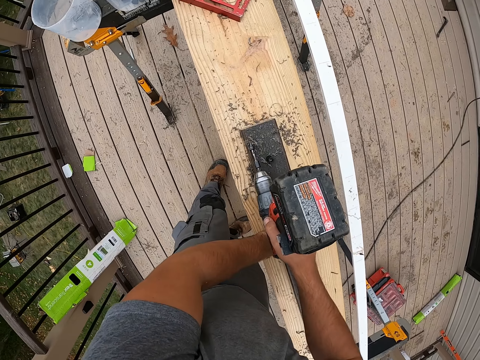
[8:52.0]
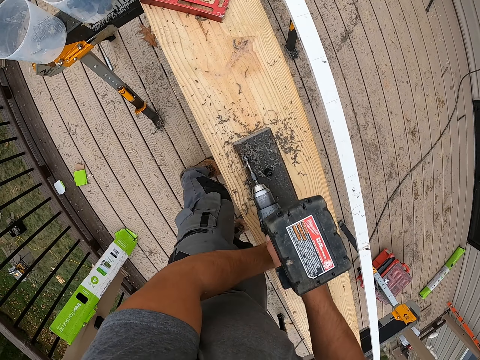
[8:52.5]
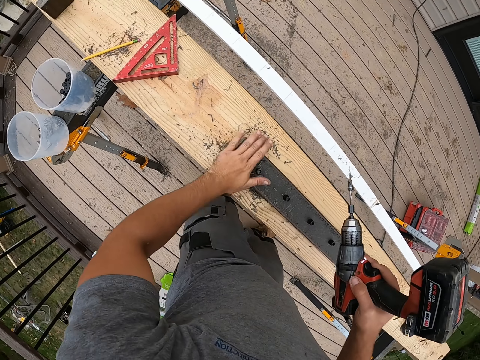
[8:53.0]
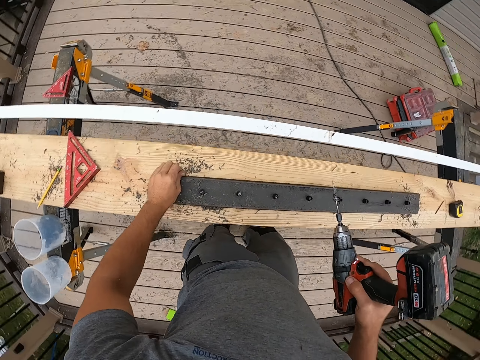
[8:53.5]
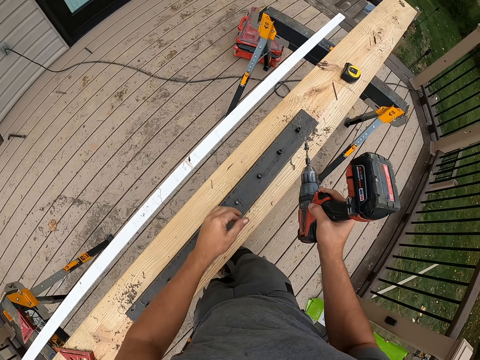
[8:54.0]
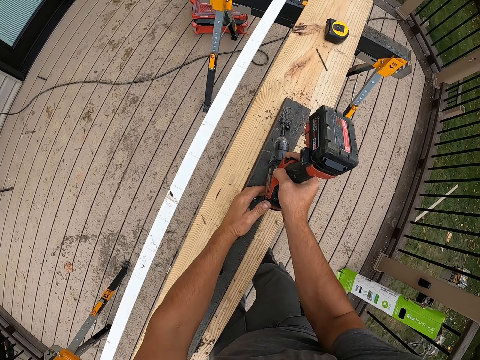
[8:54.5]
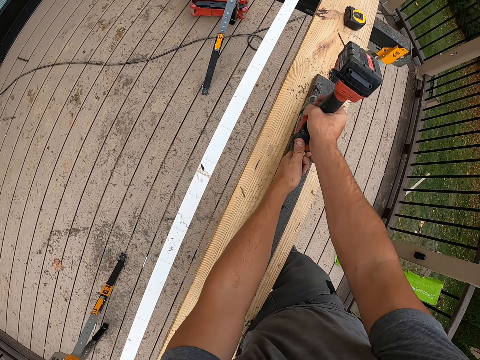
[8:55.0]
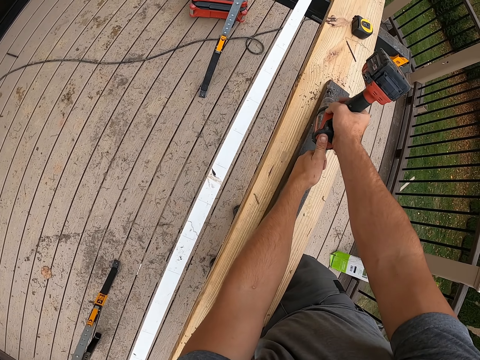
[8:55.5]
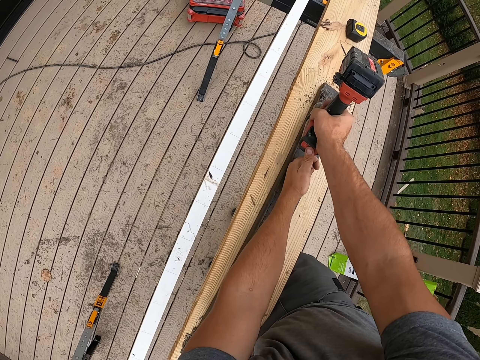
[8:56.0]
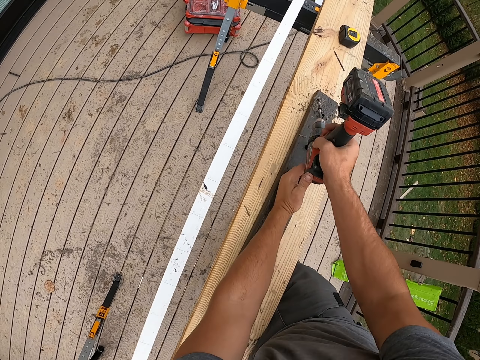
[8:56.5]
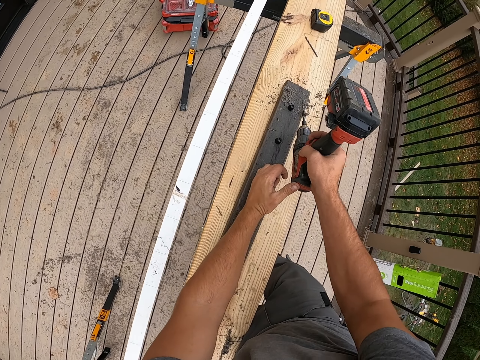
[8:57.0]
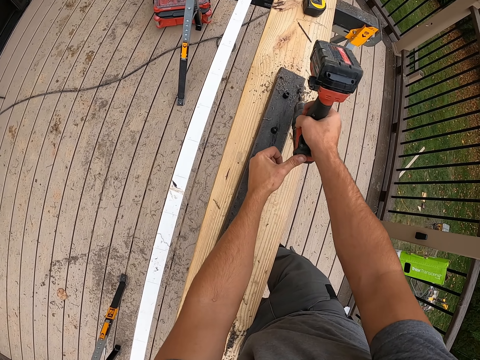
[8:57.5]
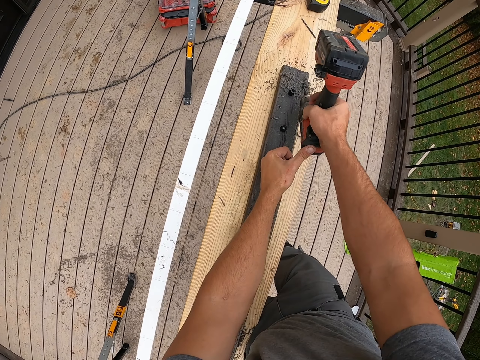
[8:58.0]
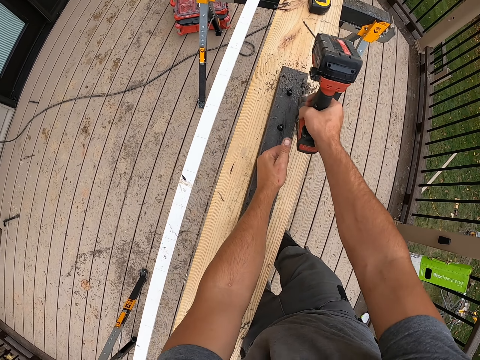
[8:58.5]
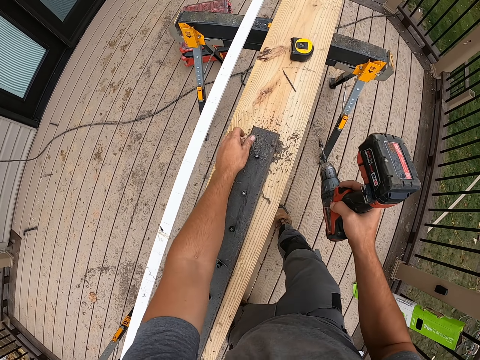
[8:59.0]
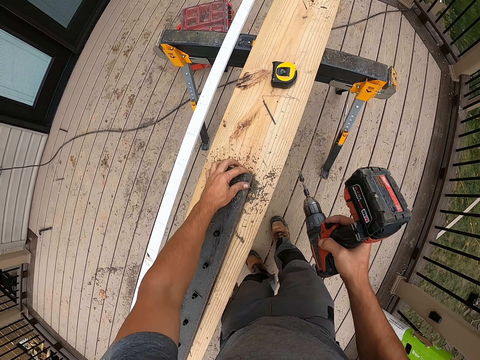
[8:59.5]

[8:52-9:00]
The camera wearer lifts the drill up. They wipe the rail. They walk around. They walk around again. They drill the rail.

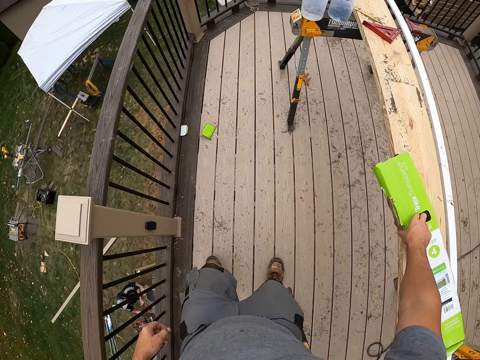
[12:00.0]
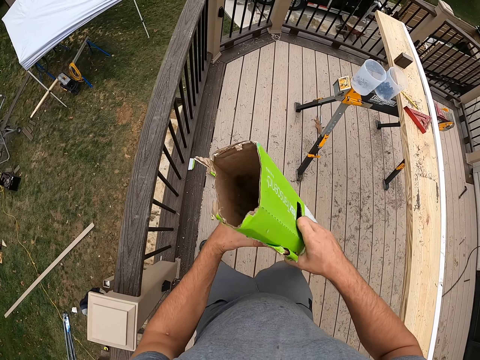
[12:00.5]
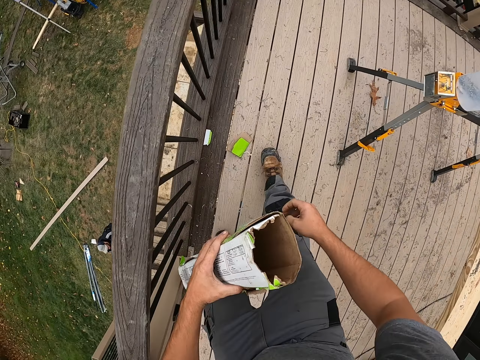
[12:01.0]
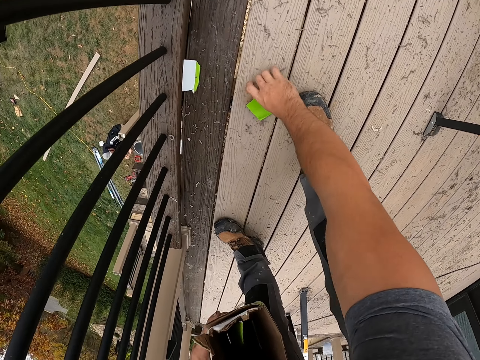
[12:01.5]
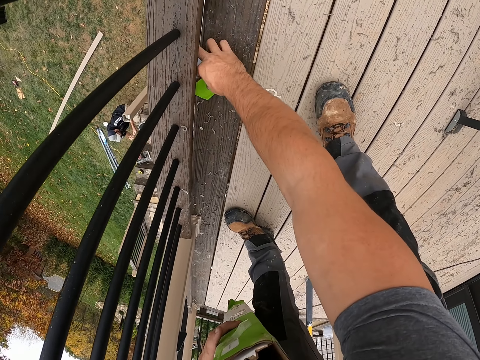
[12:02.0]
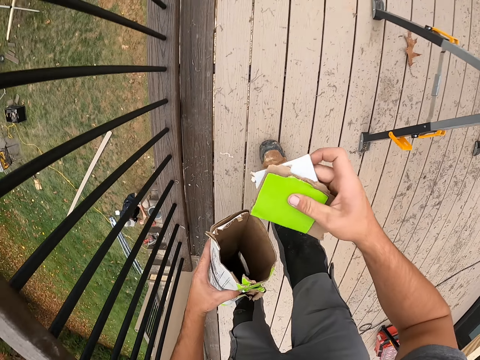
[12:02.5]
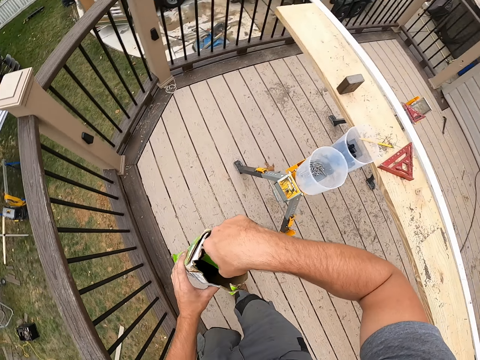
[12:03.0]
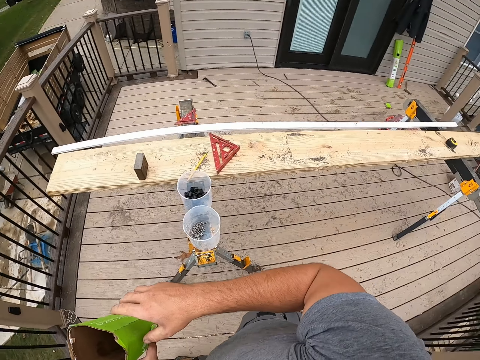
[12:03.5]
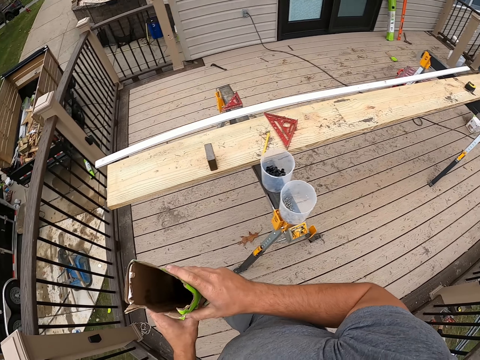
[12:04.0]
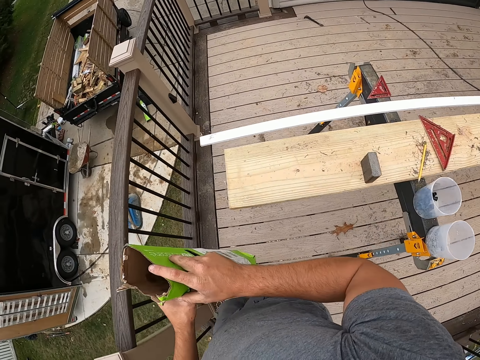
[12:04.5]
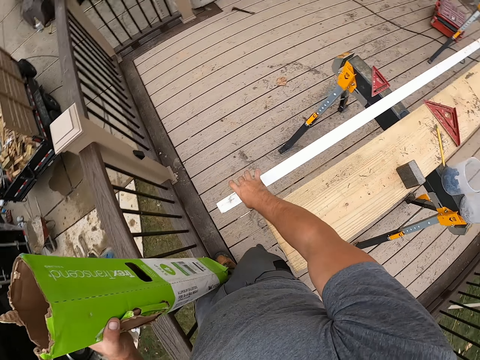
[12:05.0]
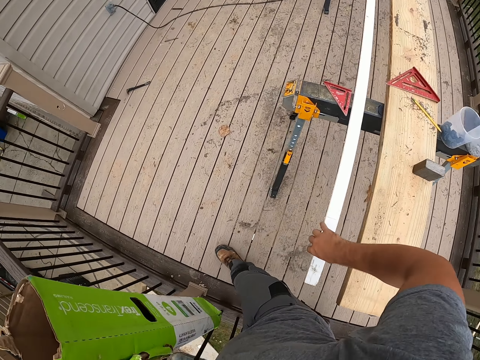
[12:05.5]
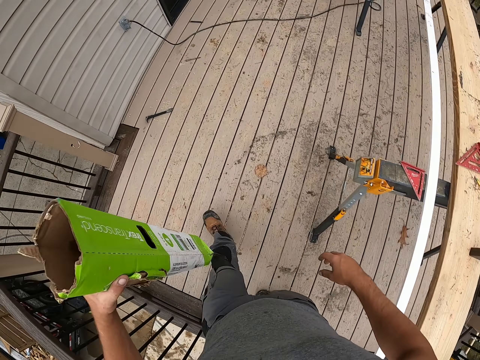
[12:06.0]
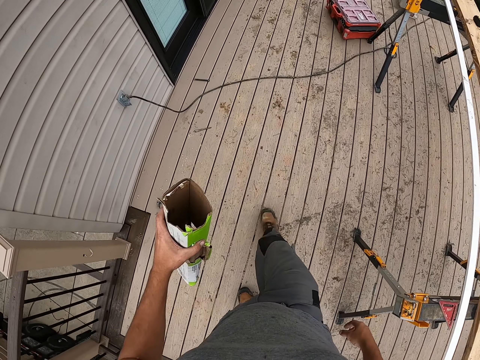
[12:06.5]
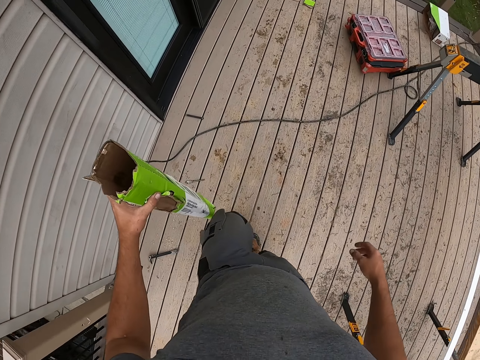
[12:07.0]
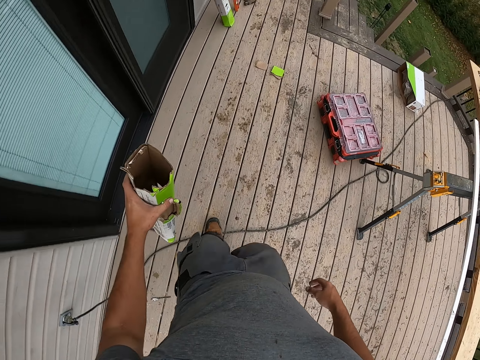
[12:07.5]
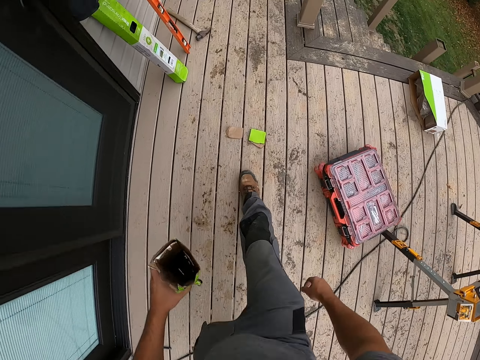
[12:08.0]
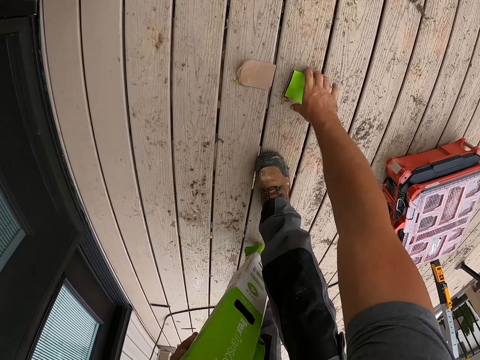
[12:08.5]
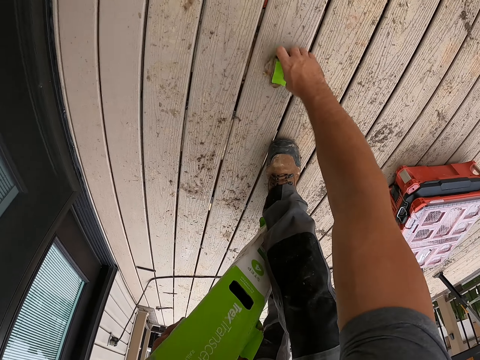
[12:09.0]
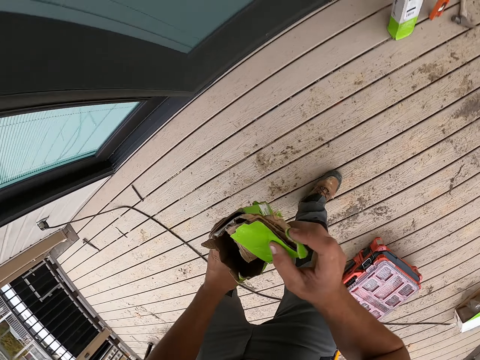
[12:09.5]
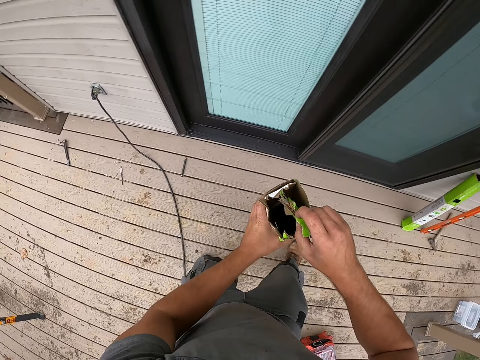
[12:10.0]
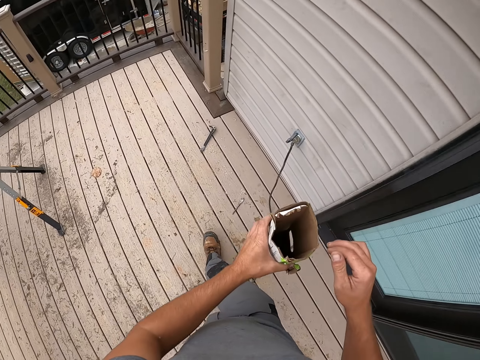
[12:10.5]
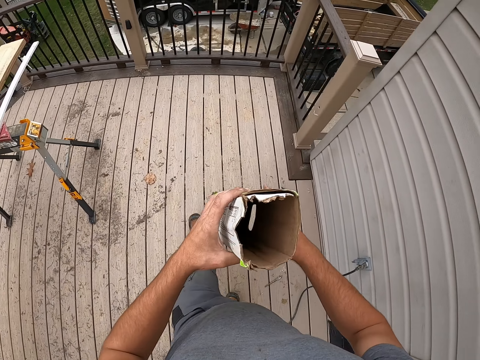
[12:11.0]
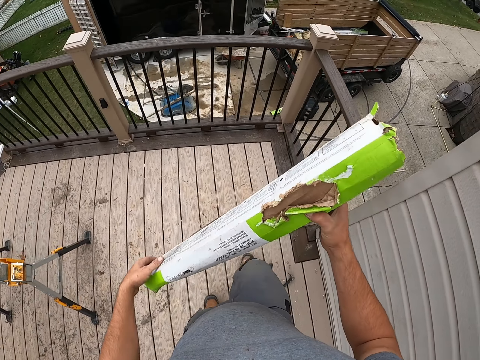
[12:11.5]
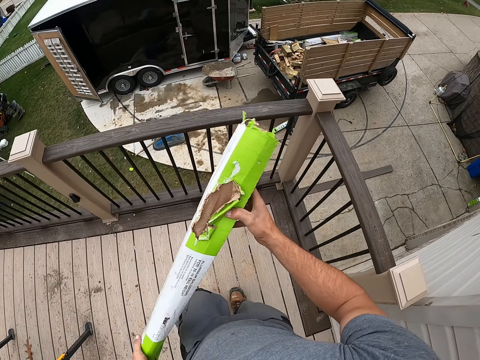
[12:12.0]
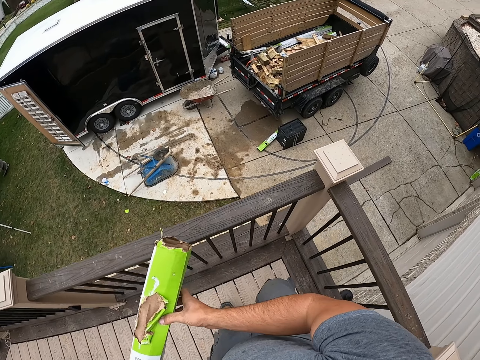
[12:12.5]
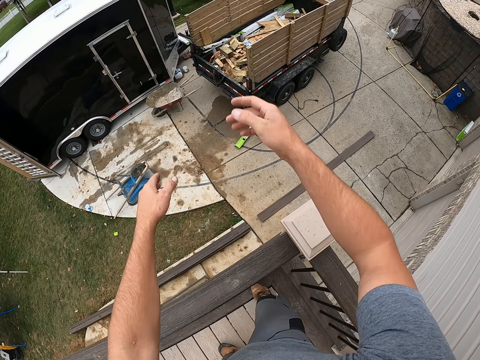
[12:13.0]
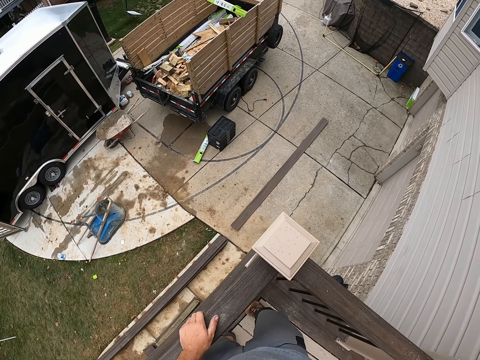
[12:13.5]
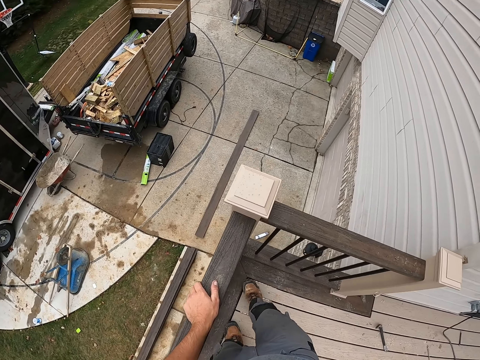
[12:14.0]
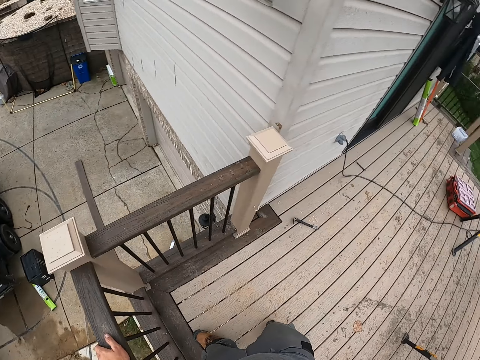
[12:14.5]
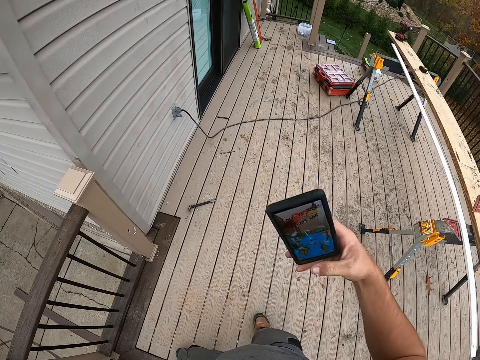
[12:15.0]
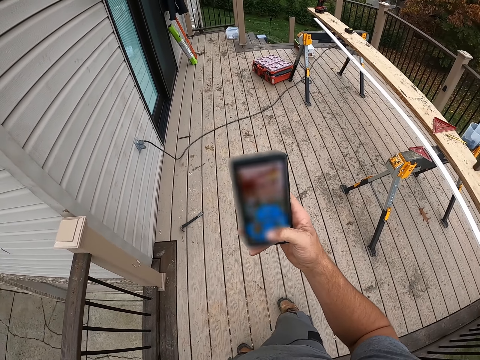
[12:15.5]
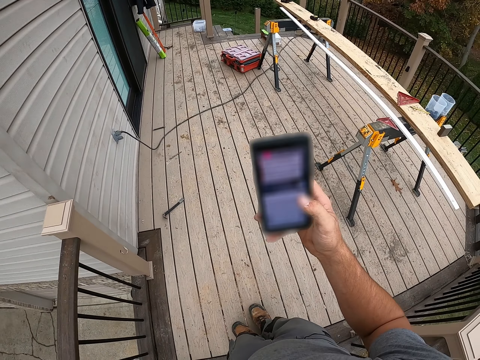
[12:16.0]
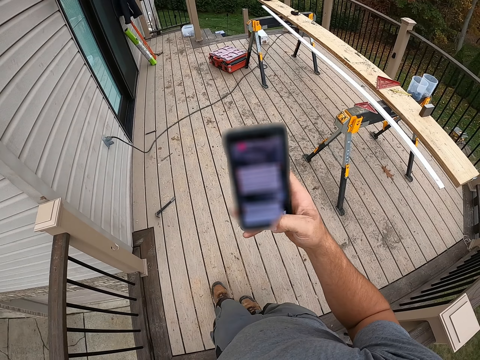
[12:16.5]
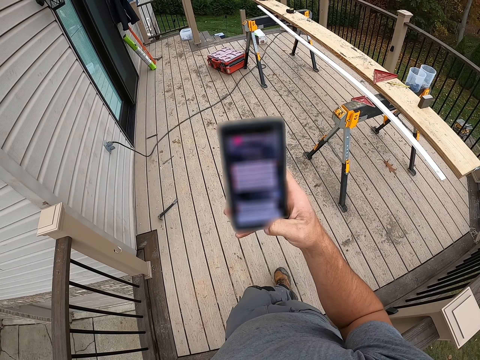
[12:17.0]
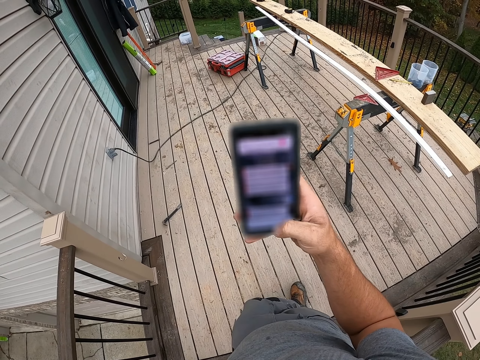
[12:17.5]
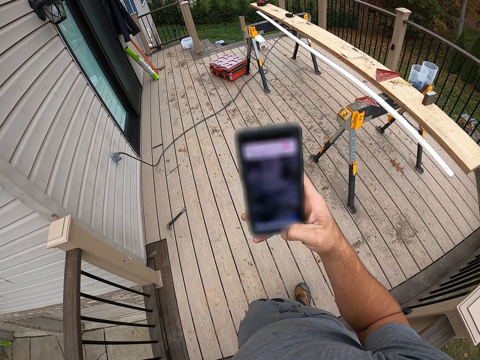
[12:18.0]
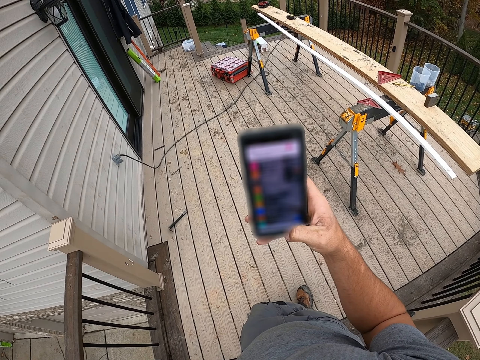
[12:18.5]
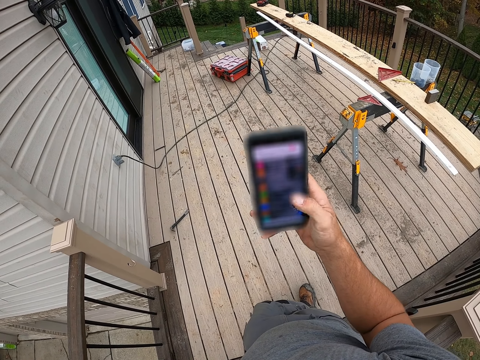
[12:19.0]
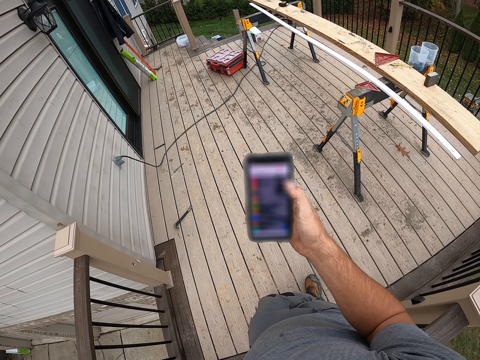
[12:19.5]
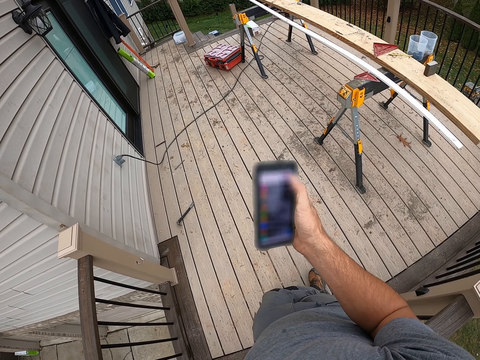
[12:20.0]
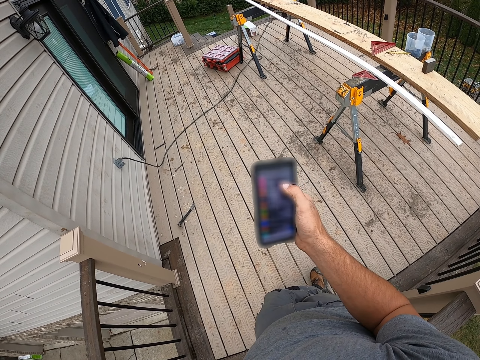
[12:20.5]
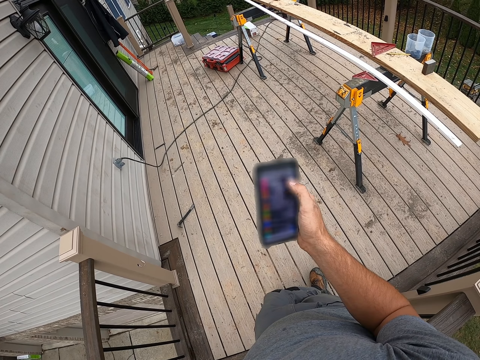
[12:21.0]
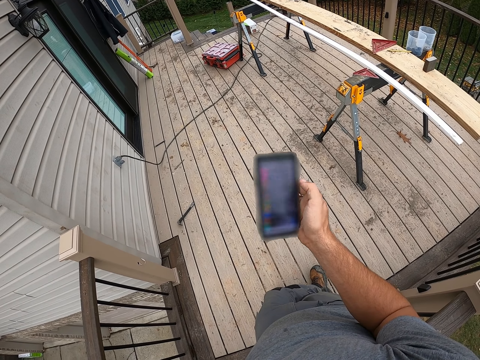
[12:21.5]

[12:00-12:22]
The camera wearer picks up the box. They pick up the box pieces. They put the pieces in the box. They move the wood. They walk forward. They walk forward again. They pick up the box pieces. They put the pieces in the box. They walk forward. They throw the box on the truck. They operate the mobile phone. They pick the phone from the pocket. They scroll the phone.
